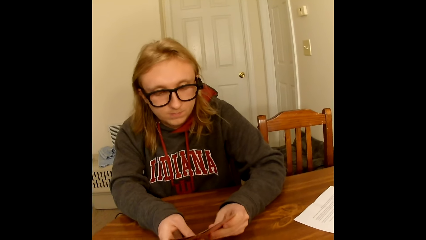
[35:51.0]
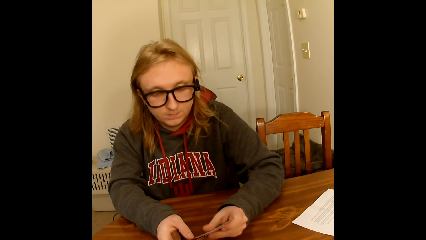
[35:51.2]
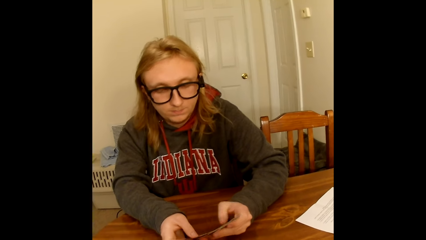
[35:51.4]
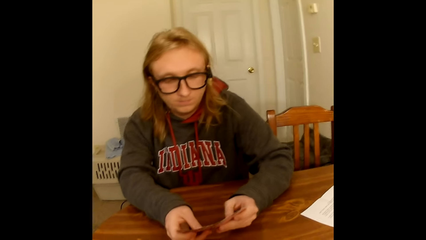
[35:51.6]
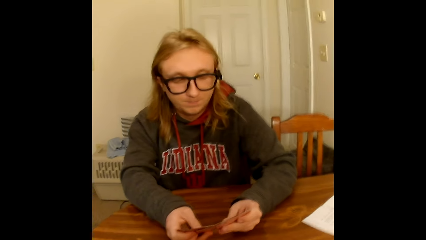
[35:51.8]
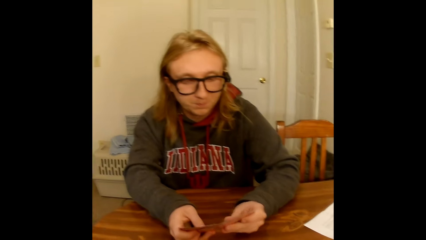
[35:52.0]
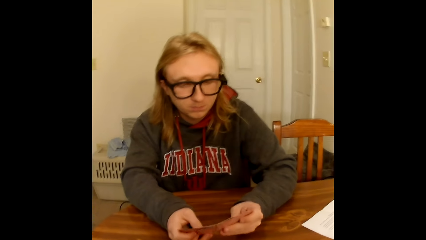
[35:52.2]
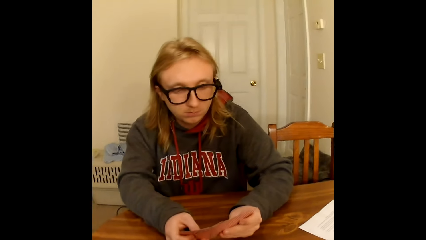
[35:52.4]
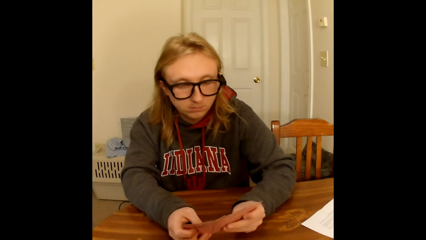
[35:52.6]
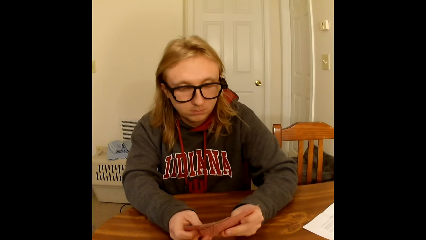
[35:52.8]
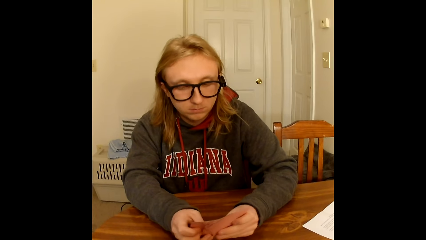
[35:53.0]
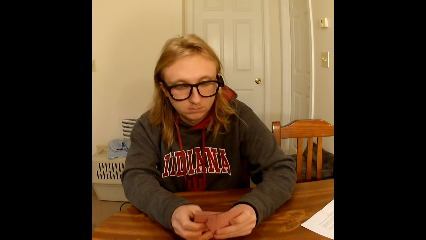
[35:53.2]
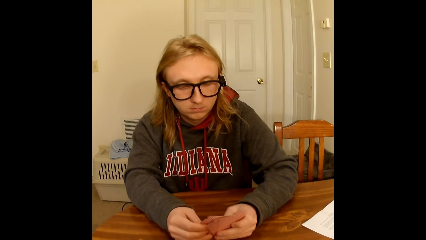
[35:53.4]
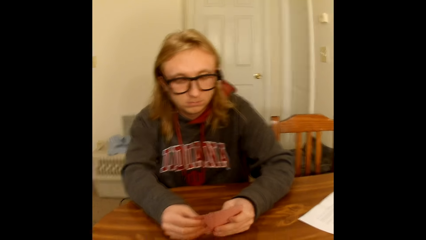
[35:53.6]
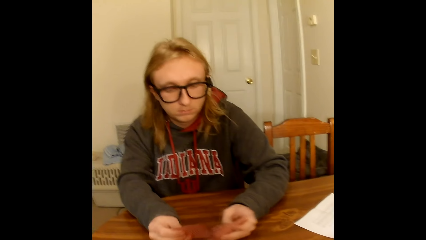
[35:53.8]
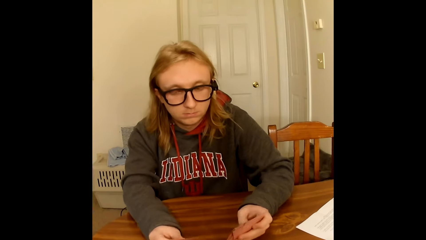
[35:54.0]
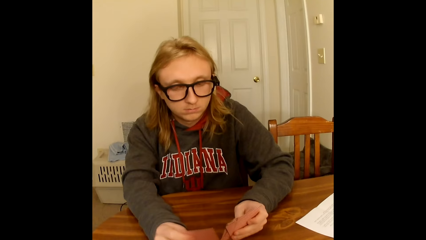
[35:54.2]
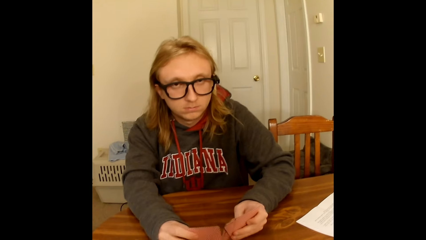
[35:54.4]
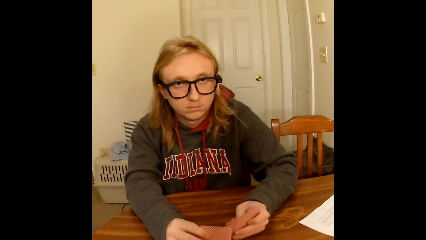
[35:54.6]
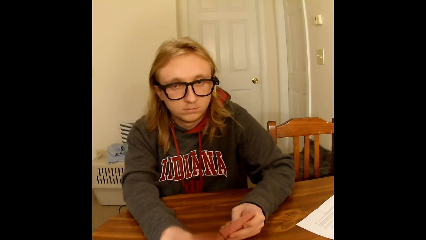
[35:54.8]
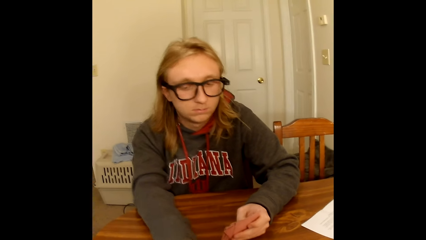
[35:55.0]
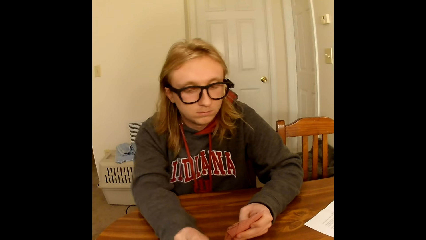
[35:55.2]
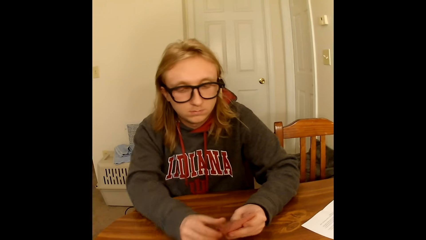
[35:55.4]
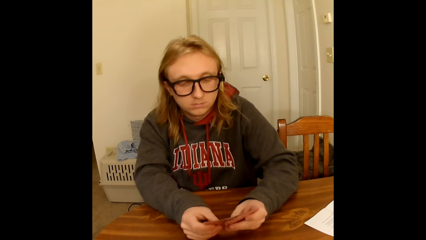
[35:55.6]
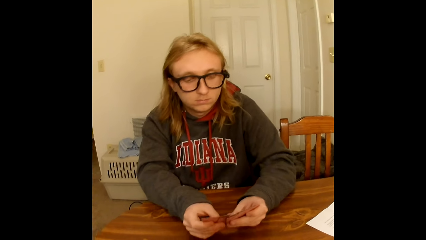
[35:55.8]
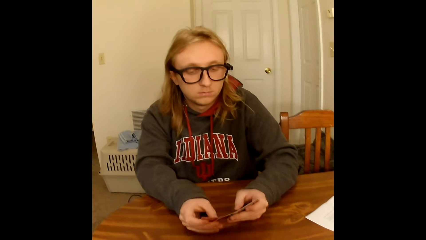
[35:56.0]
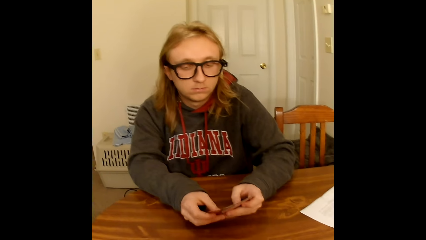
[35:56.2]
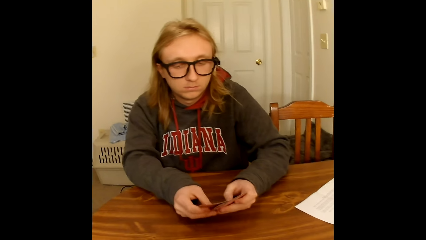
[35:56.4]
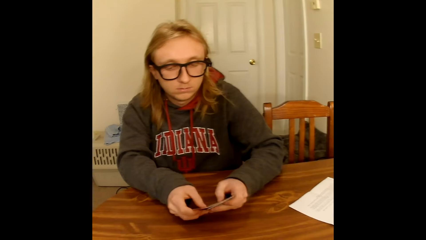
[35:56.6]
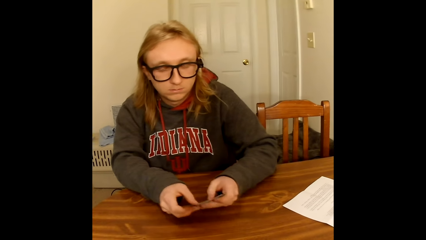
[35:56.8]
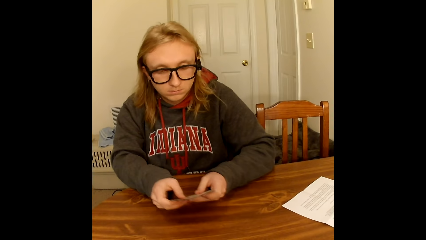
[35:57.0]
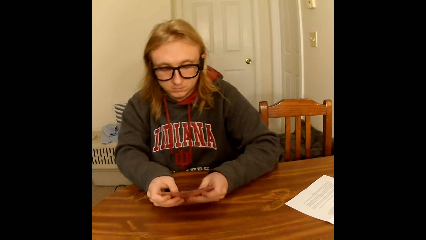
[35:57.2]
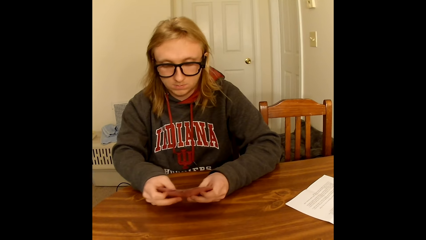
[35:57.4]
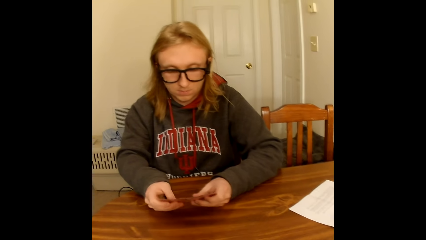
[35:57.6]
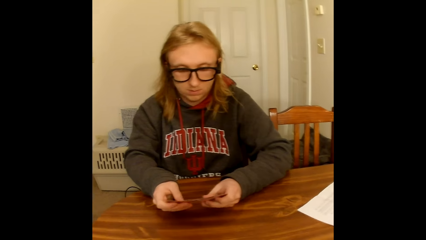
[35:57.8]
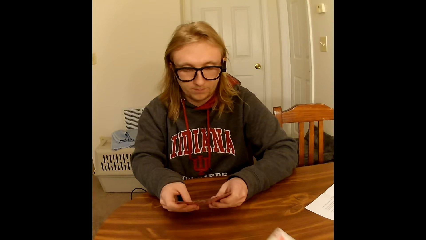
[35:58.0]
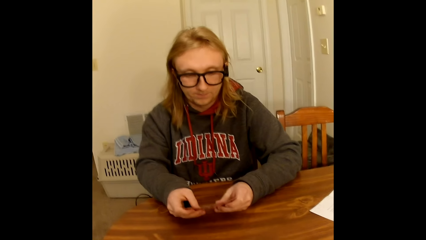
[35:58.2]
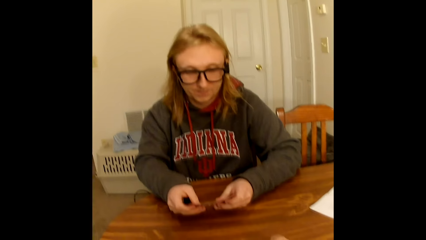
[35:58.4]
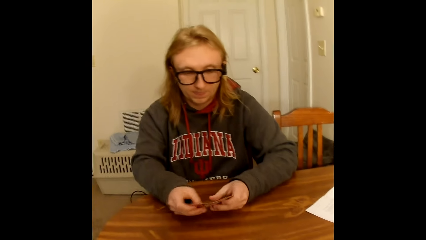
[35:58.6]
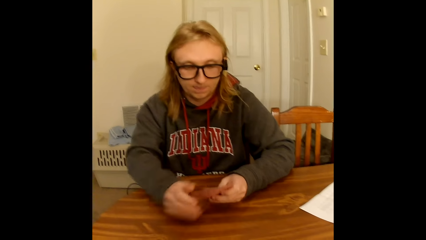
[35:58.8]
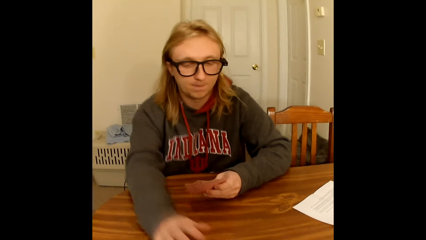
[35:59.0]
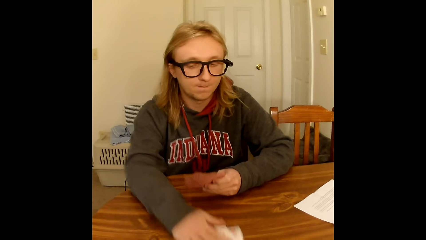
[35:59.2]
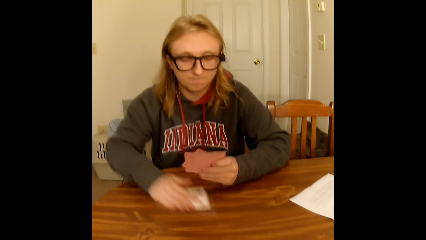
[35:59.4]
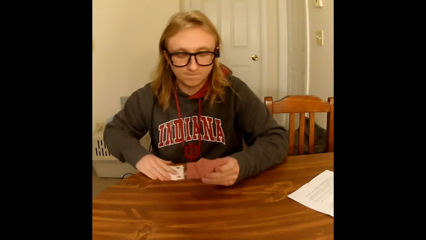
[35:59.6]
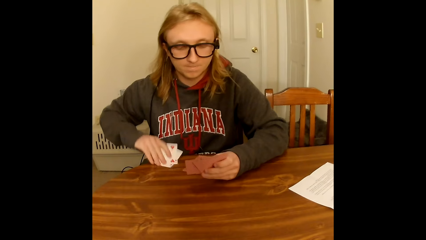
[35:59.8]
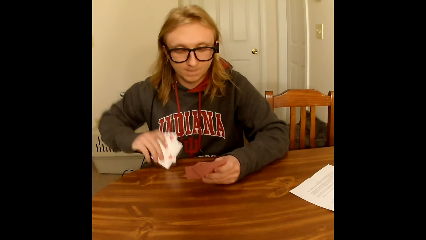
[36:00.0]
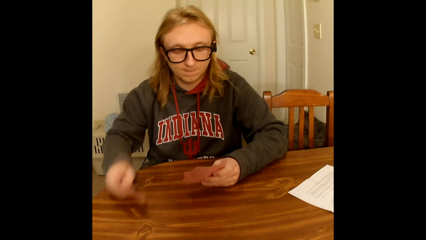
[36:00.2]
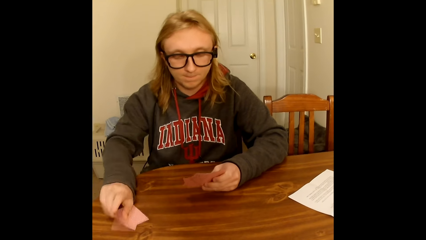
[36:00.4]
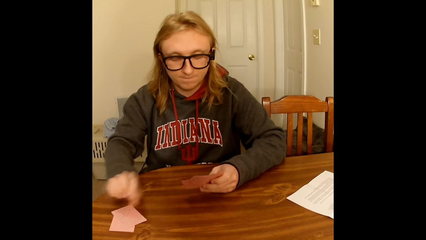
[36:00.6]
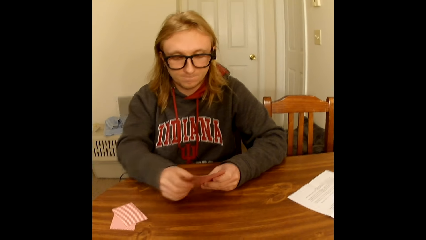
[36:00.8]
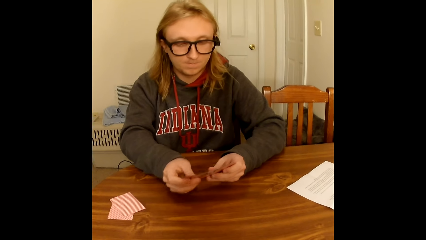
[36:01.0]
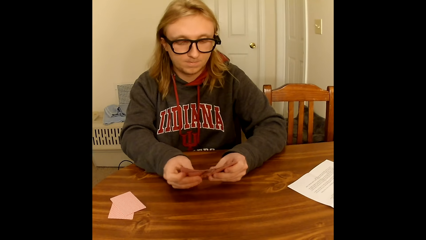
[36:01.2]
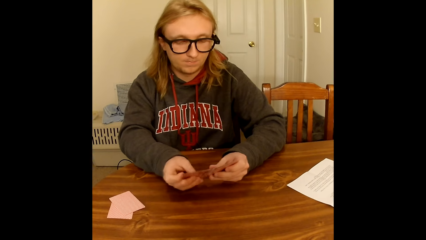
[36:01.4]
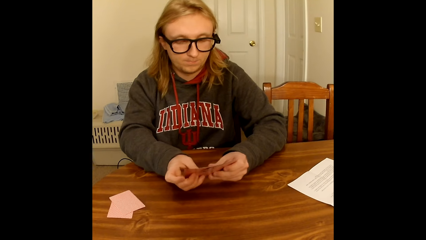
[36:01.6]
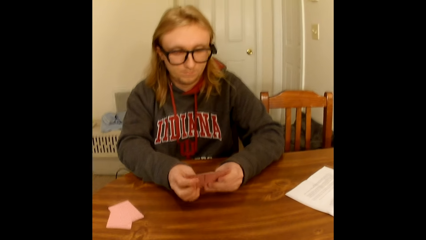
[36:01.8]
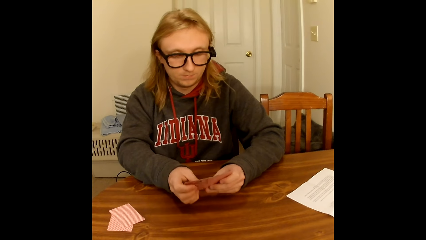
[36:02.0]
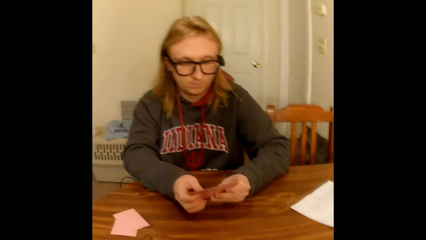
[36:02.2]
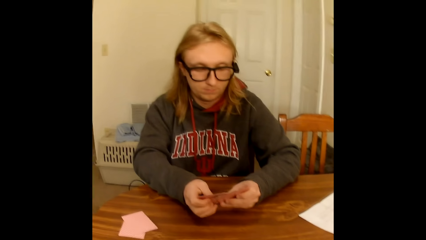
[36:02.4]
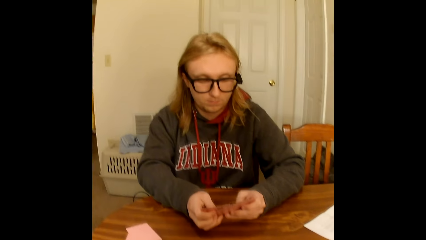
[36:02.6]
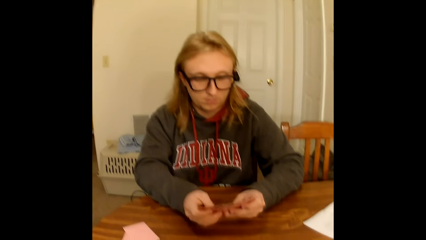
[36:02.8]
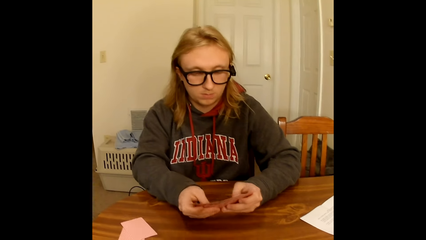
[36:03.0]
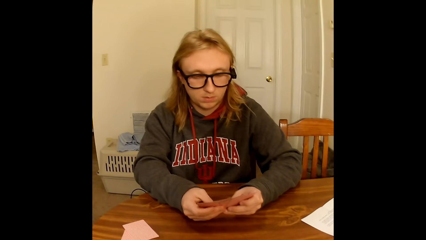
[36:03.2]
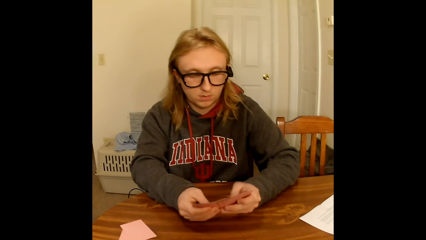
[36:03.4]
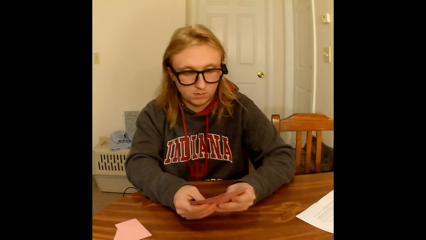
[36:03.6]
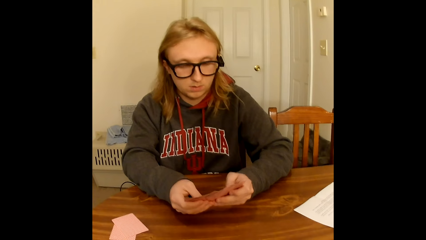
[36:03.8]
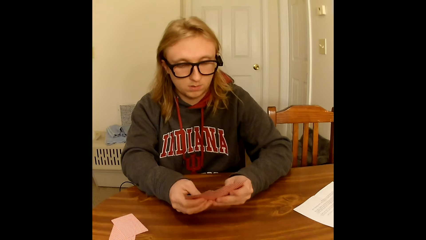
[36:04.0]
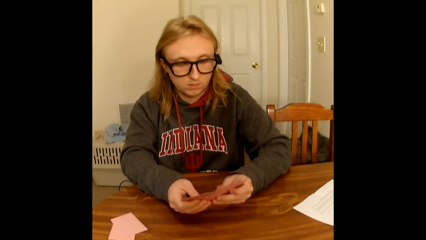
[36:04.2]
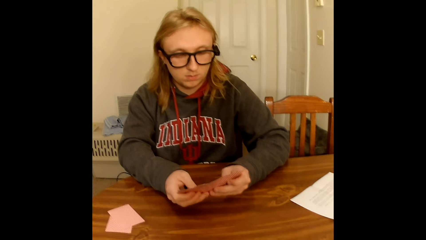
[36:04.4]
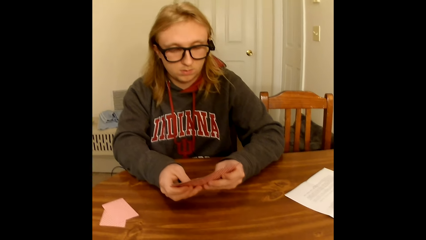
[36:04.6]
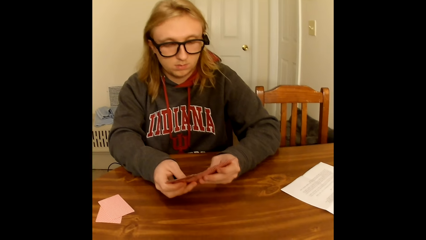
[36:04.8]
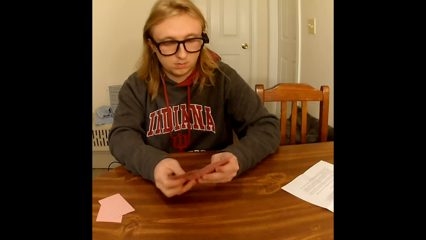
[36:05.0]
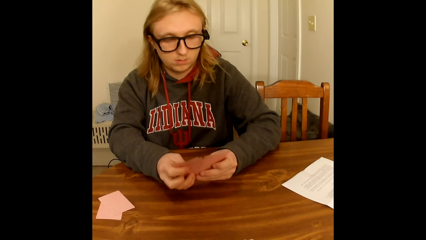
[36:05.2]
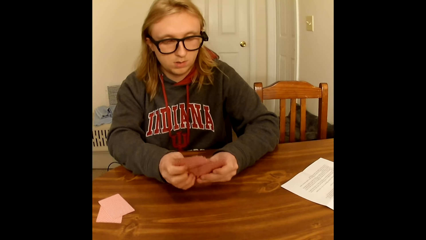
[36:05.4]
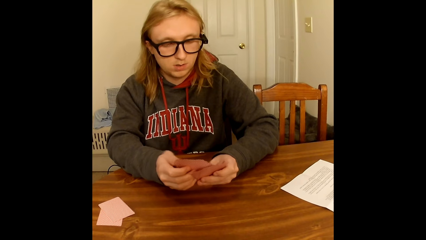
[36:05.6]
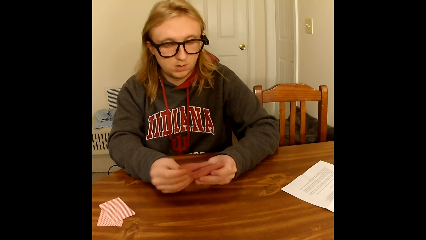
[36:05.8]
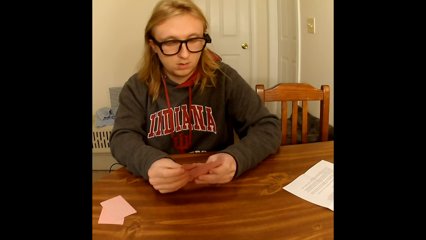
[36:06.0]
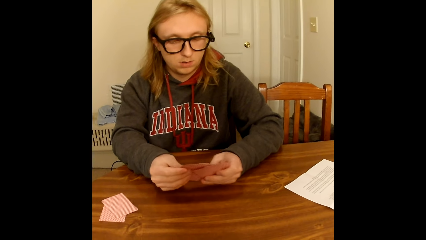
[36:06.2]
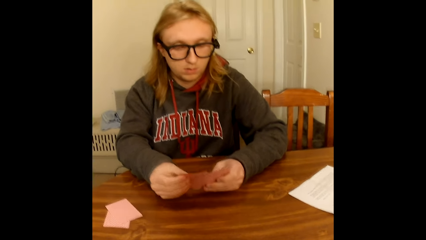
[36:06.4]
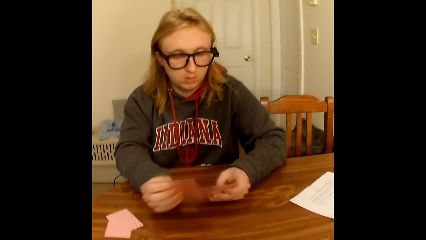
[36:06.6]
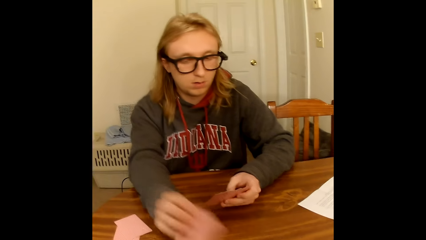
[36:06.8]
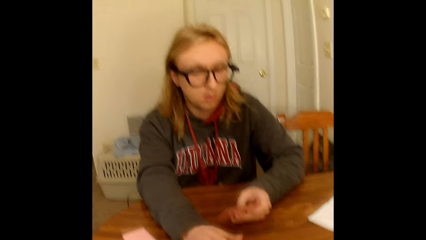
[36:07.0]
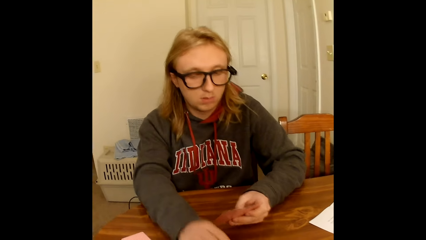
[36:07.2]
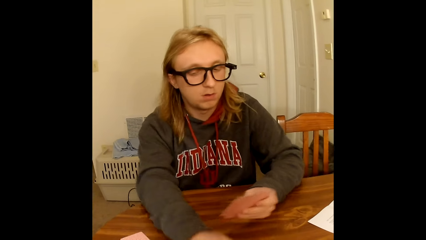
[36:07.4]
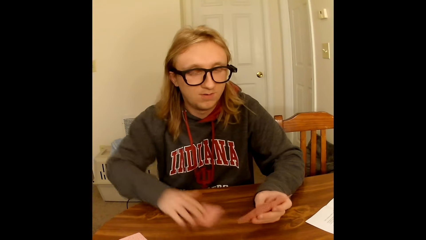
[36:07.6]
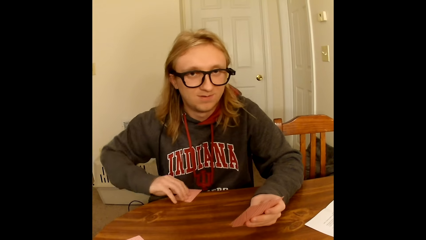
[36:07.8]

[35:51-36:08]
A man holds a playing card face up to him in his right hand. He places the playing card in his right hand face up on the table. He holds the playing cards face up to him with both hands. He spreads the playing cards in his hands with both hands. He arranges the cards. The camera wearer moves the card on the table. The man holds the playing cards face up to him with both hands. He holds the playing cards face up to him with his left hand. He takes two face up playing cards from the table with his right hand. He places the playing cards in his right hand face down on the table, aside. He holds the playing cards face up to him with both hands. He spreads the playing cards in his hands with both hands. He arranges the cards. He picks a playing card from the playing cards face up to him in his hands with his right hand. He places the playing card in his right hand face down on the table. He takes a face down playing card from the table with his right hand.
